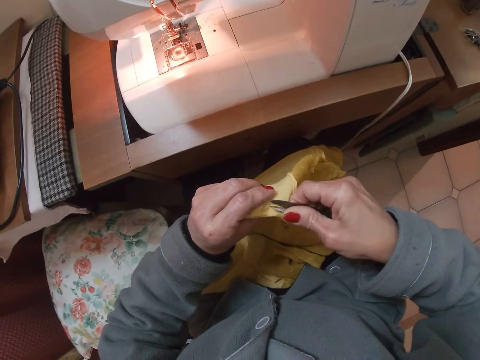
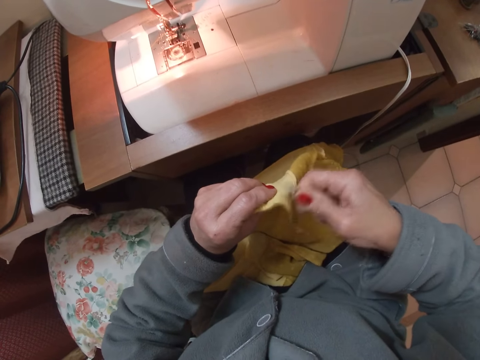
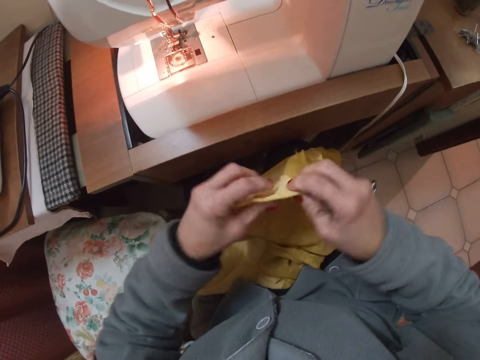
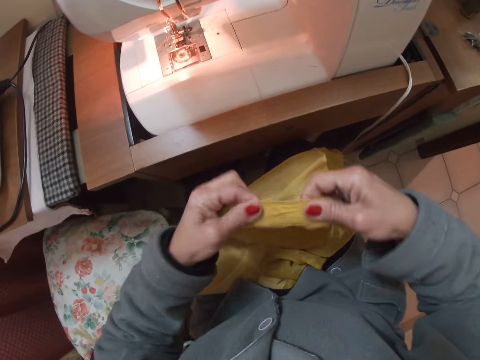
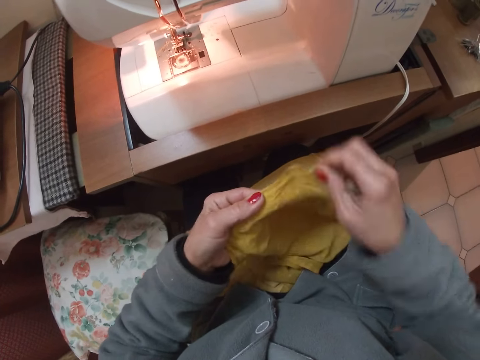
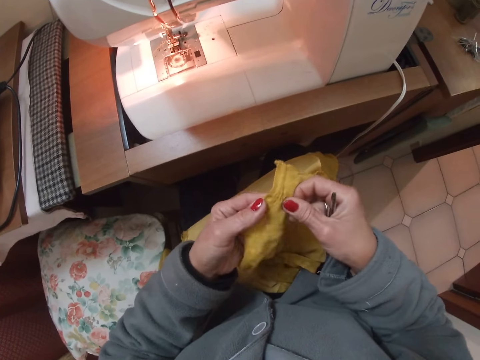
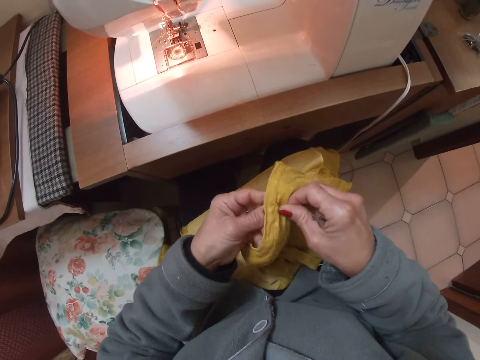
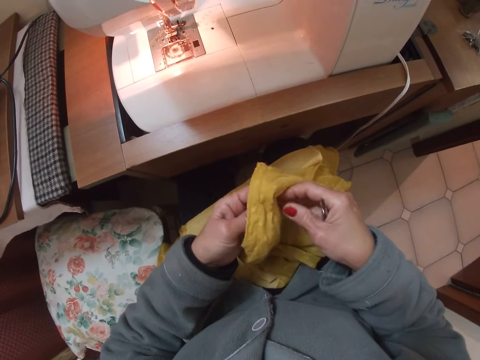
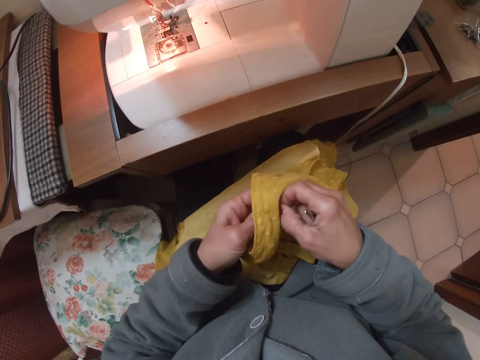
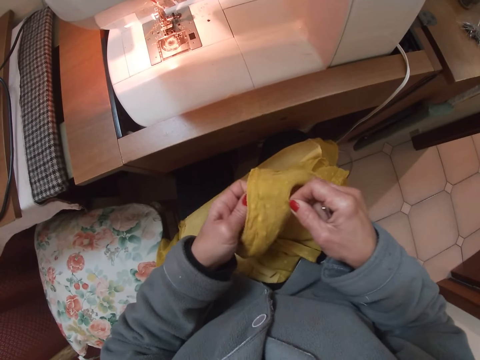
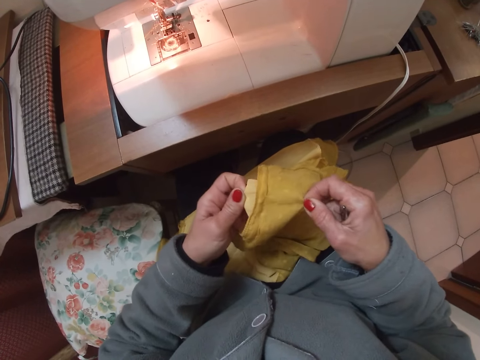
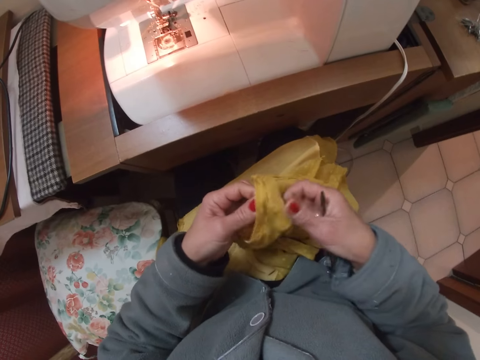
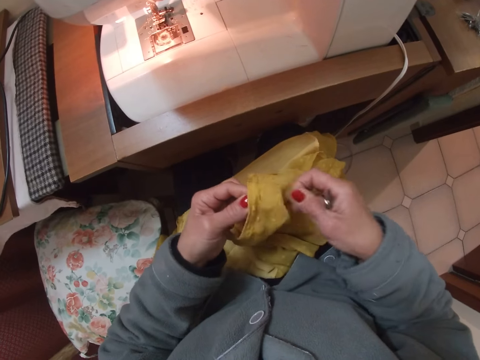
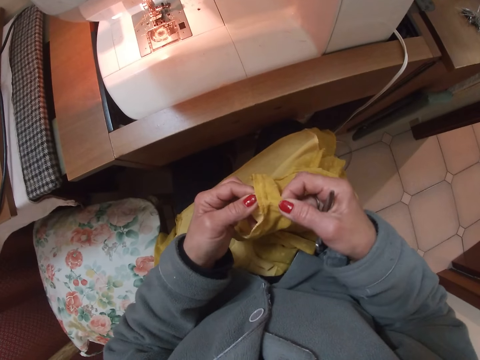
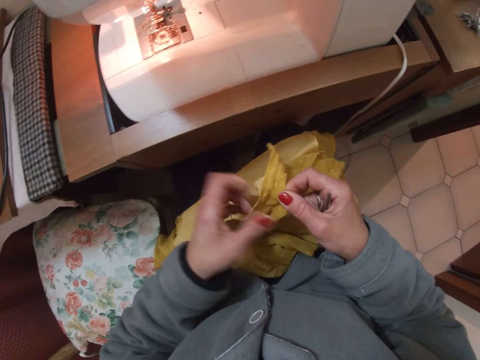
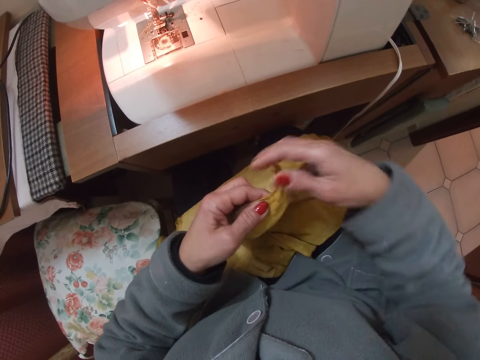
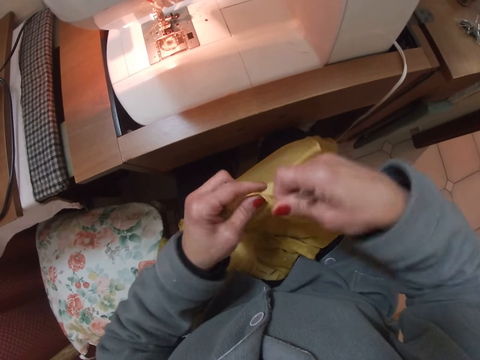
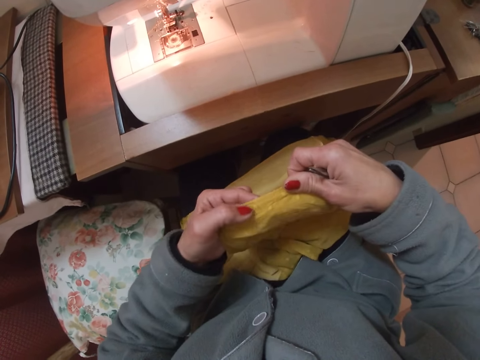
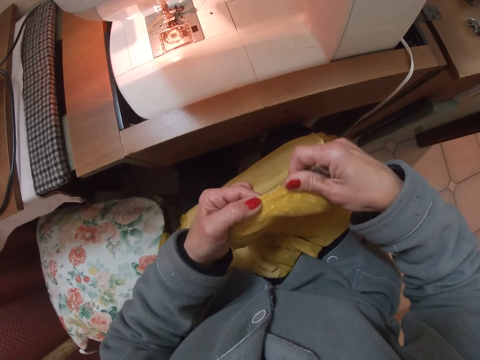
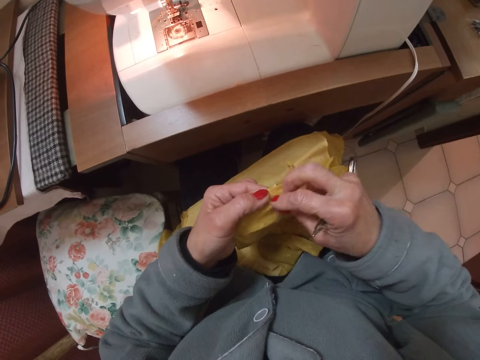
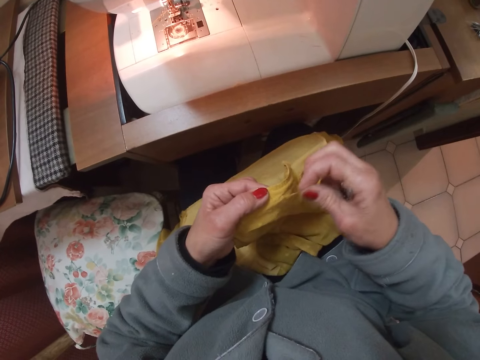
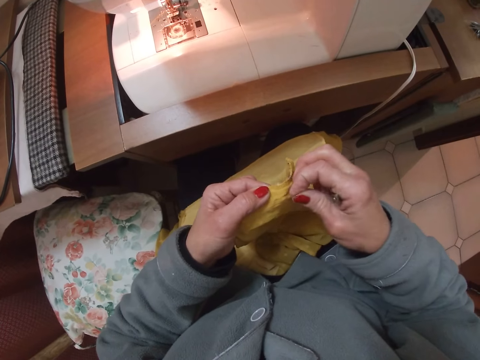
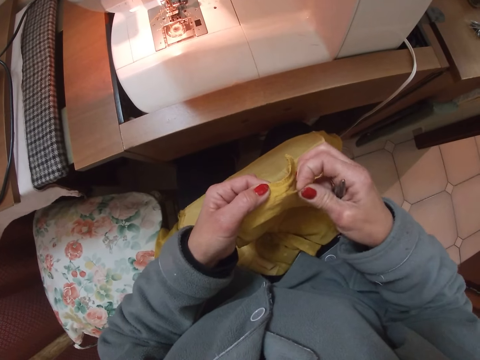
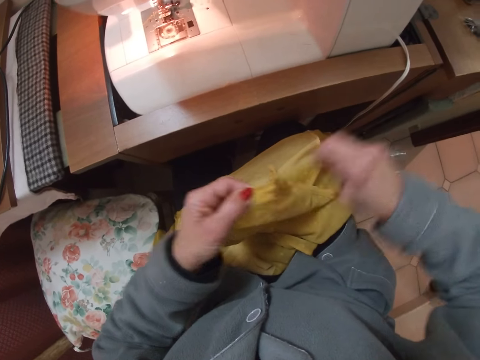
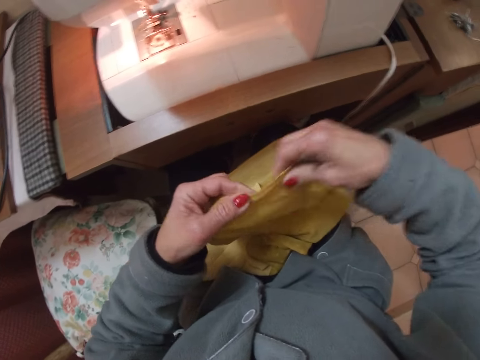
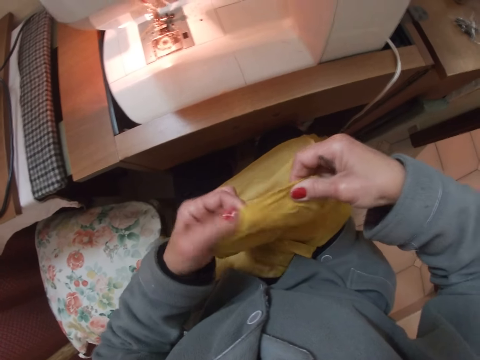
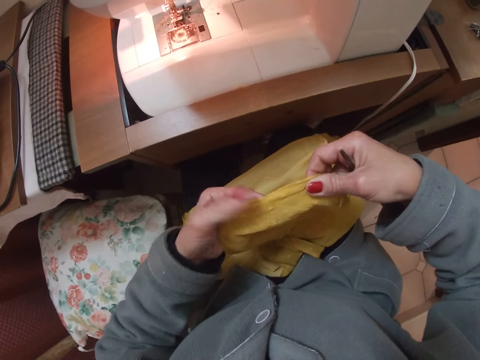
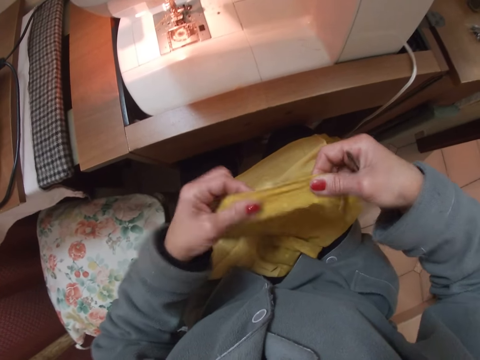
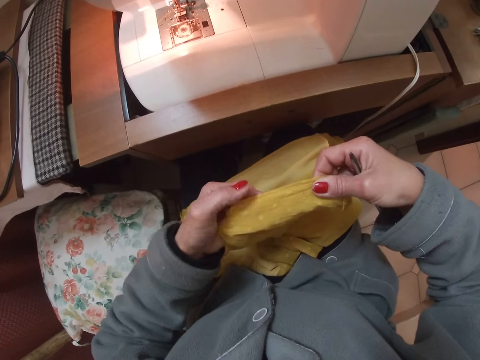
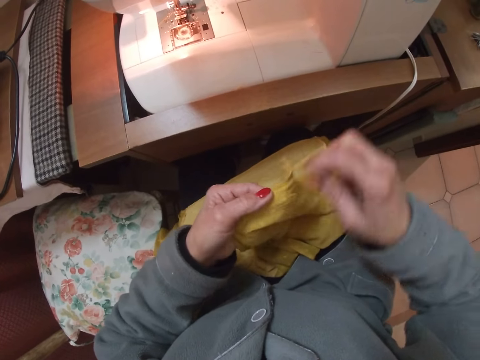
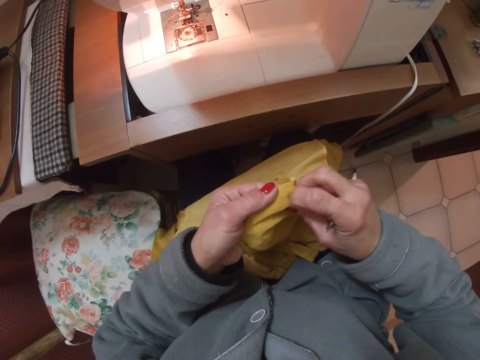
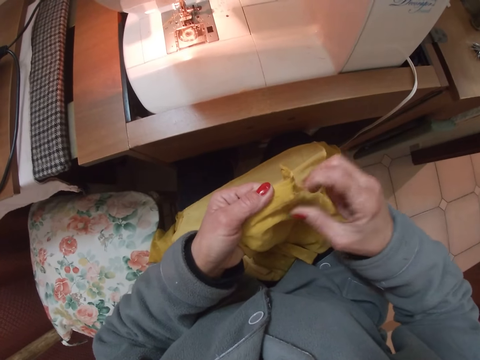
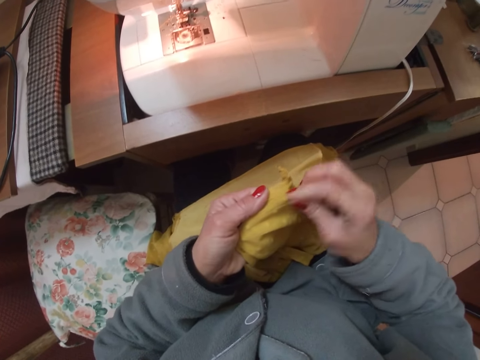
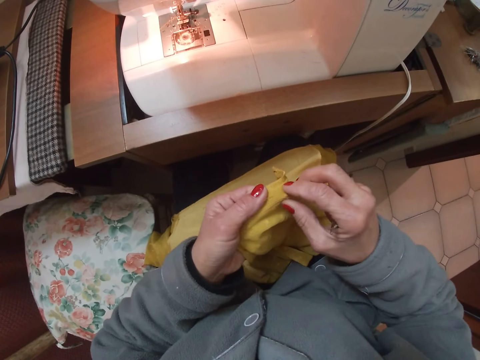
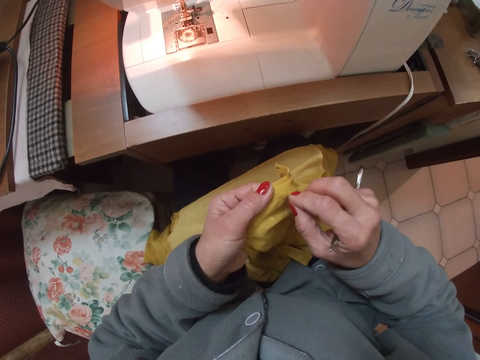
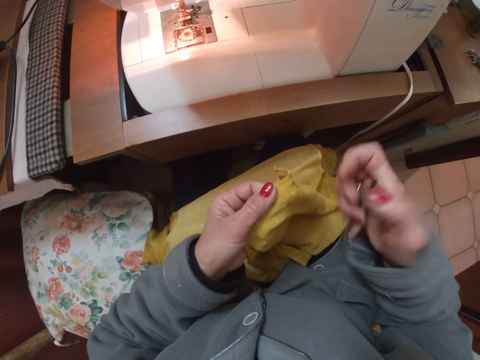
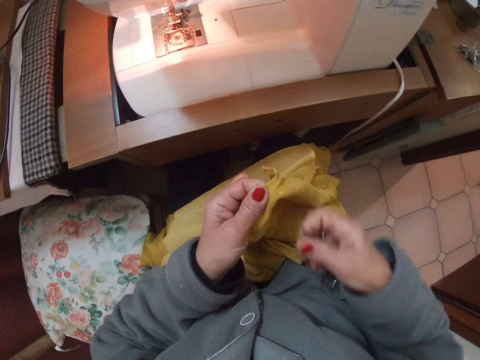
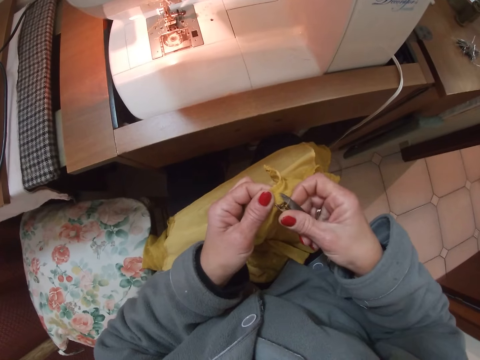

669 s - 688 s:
The camera wearer cuts the thread with the scissors. They look at the cloth. They straighten the cloth. They rub the cloth. They pull a thread from the garment. They straighten the cloth. They look at the cloth. They rub the cloth. They pull a thread from the cloth.

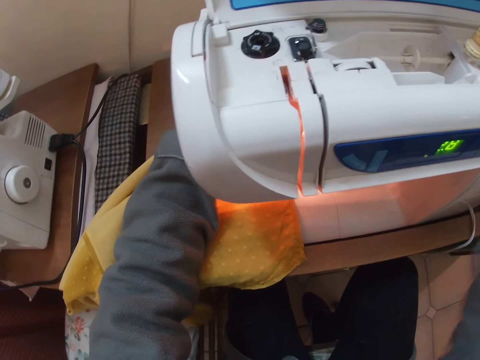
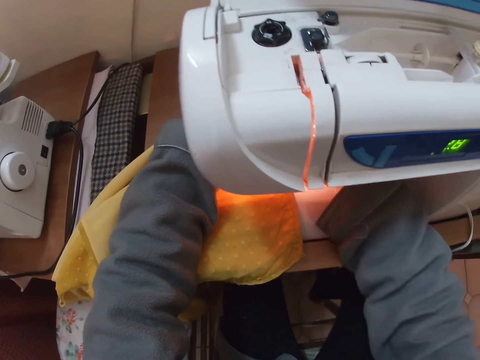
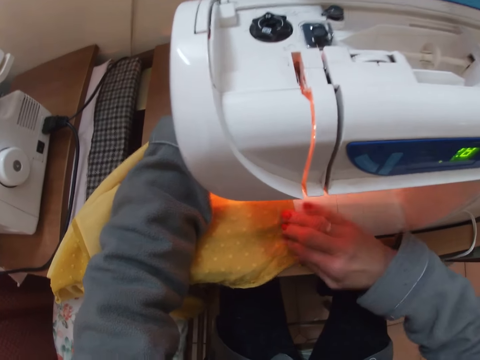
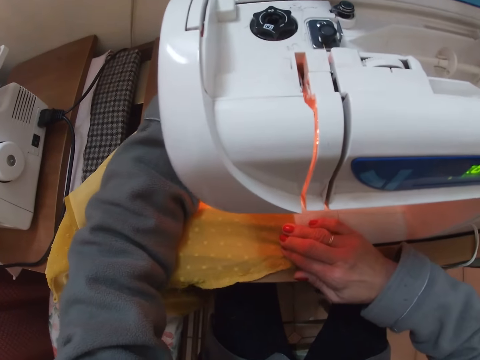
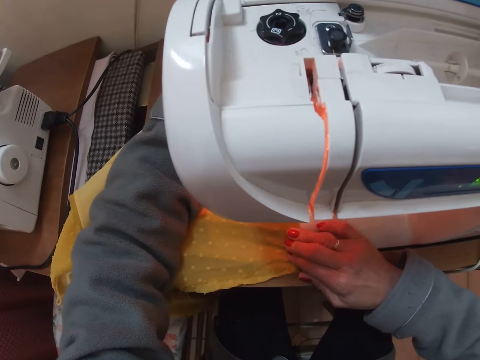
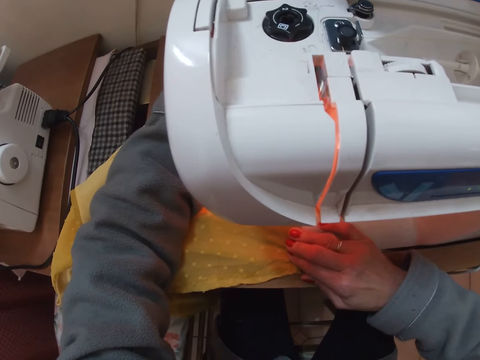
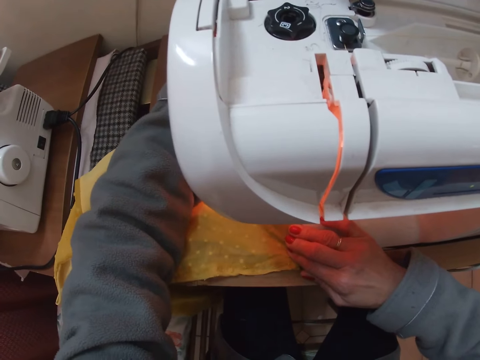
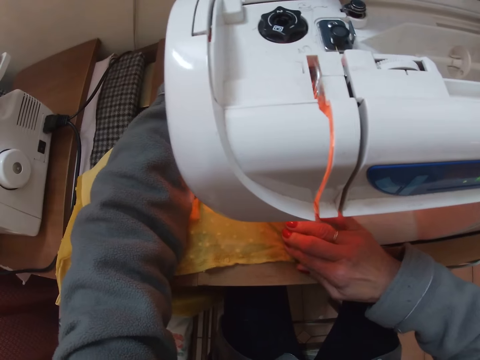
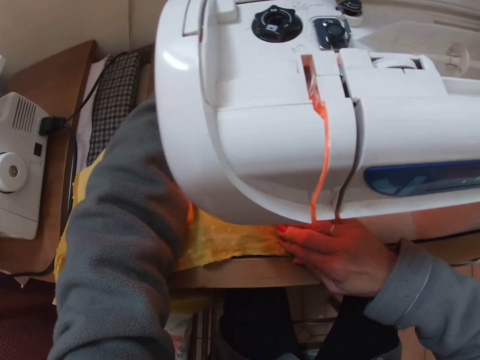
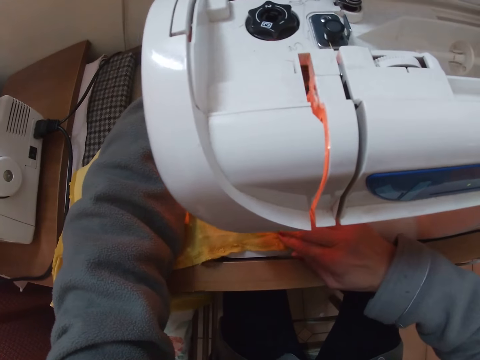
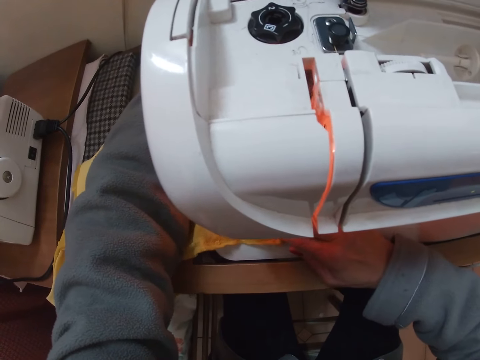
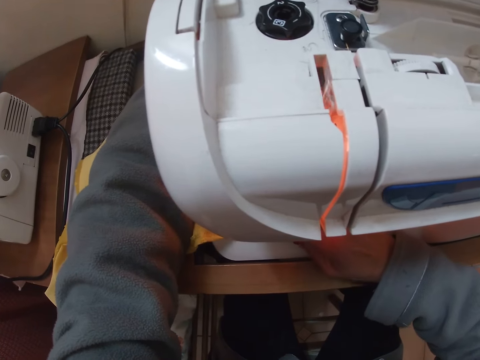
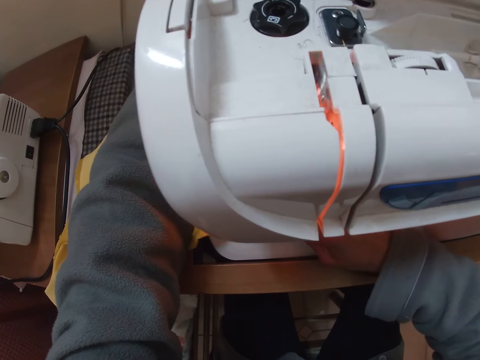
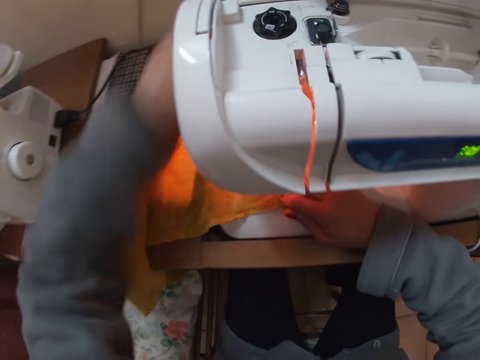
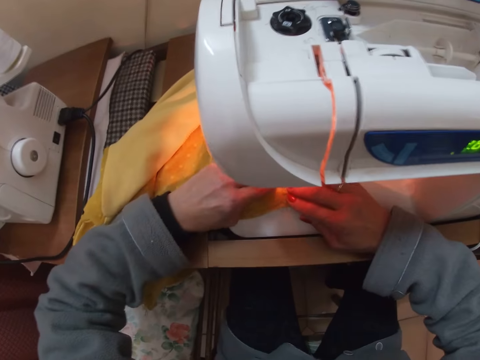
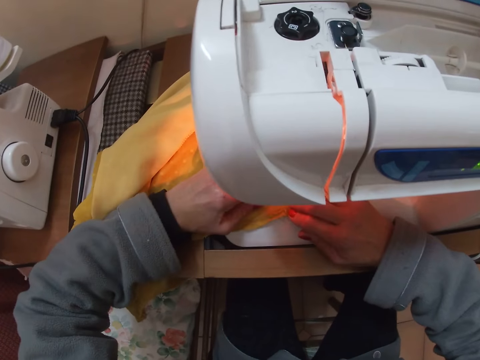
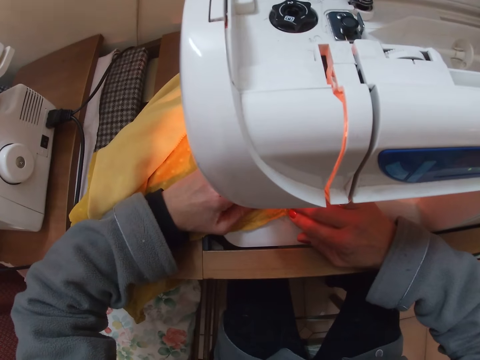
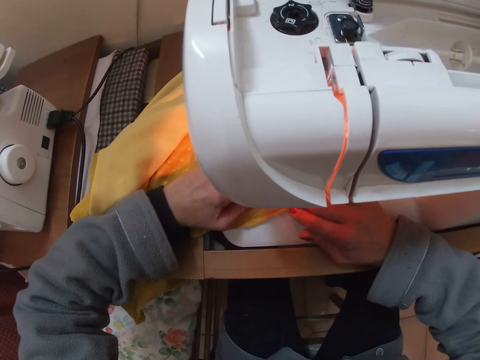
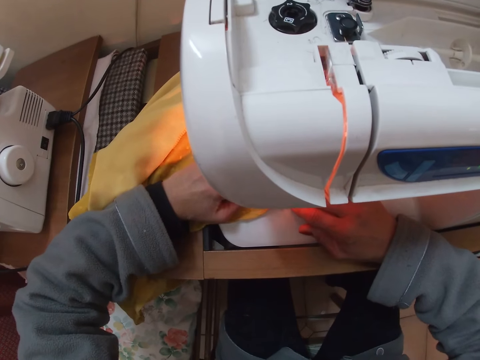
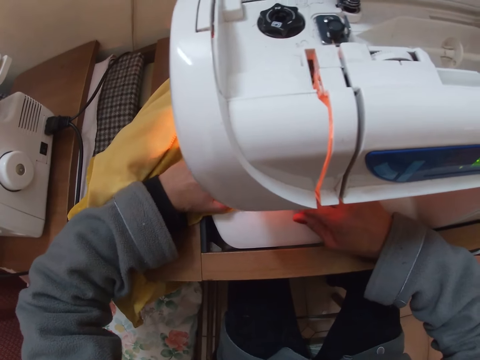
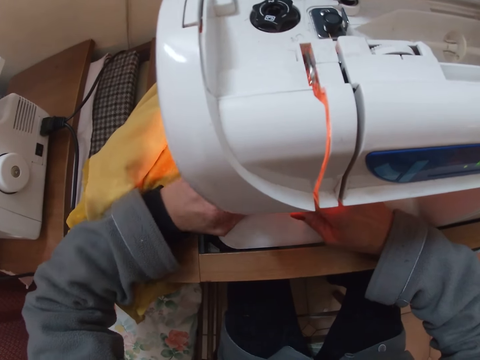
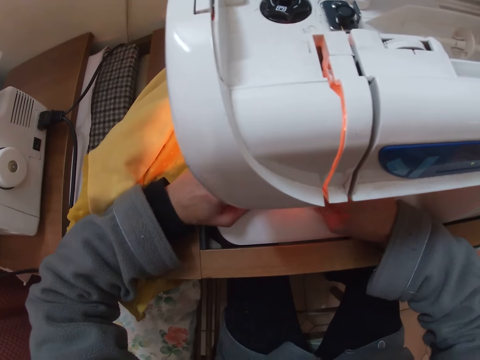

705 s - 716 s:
The camera wearer presses the lever foot presser with his right hand. He sews the blouse or cloth on the machine. He straightens the cloth. He stitches the cloth.
